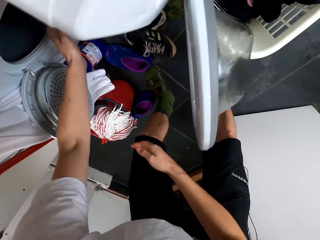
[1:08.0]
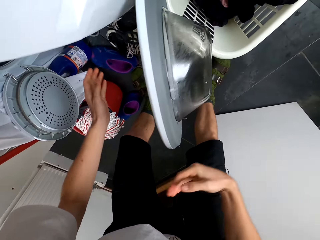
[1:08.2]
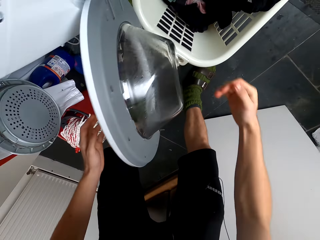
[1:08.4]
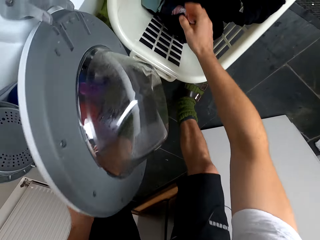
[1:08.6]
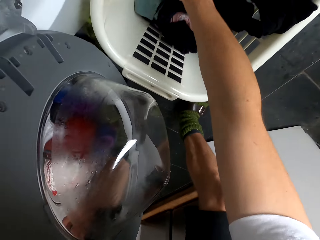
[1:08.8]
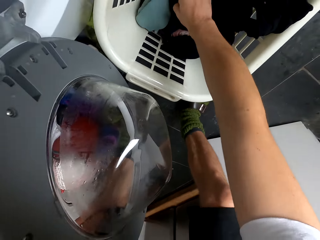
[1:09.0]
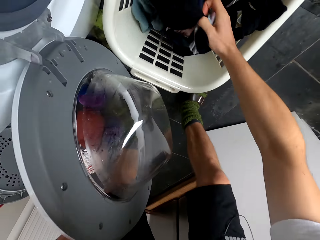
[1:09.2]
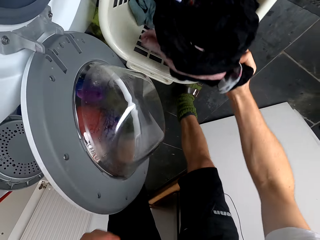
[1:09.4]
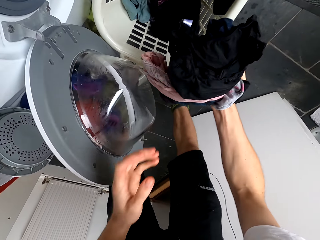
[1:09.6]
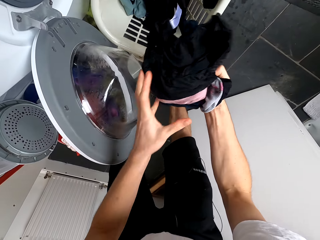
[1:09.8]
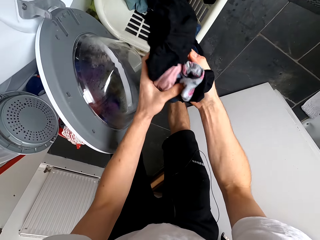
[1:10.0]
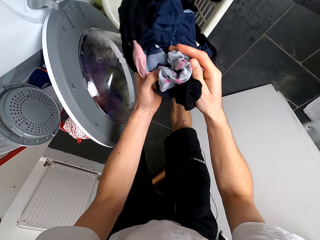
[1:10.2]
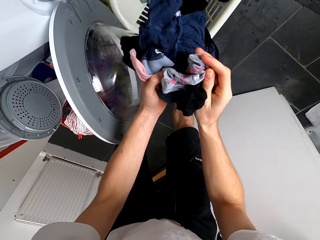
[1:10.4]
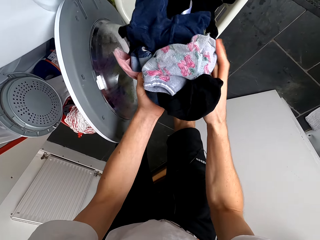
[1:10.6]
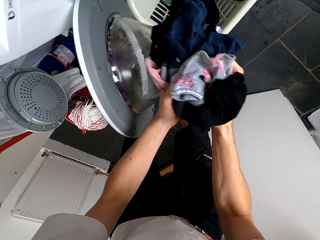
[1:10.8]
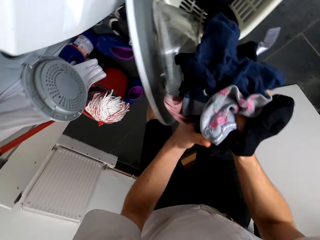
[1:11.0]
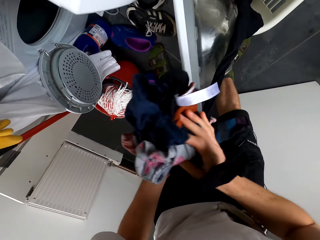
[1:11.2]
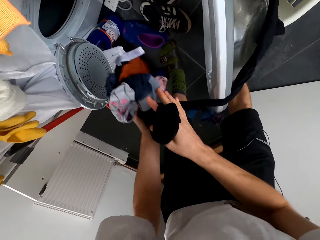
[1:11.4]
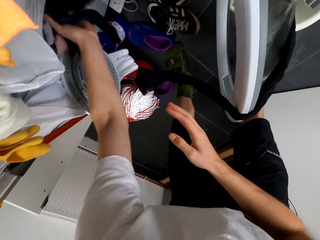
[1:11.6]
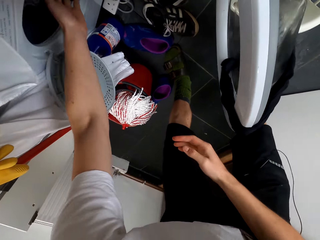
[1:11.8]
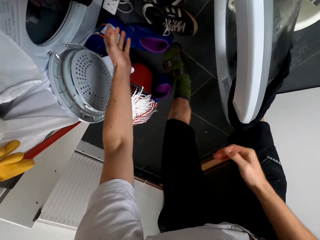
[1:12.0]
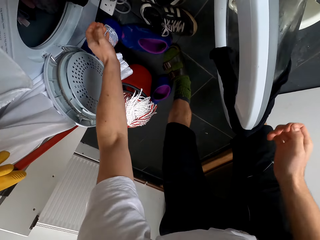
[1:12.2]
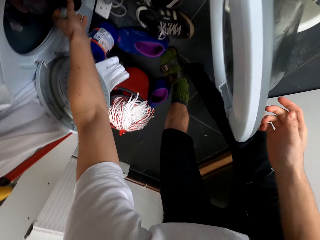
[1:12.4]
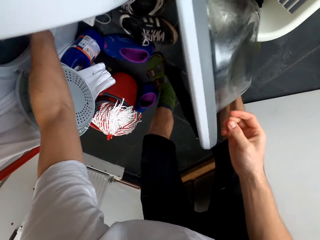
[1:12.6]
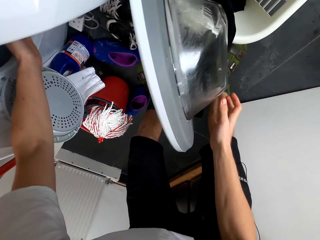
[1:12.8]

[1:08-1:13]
The camera wearer puts clothes inside the washing machine. They pick up clothes. They put the clothes inside the washing machine.

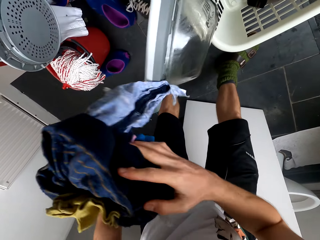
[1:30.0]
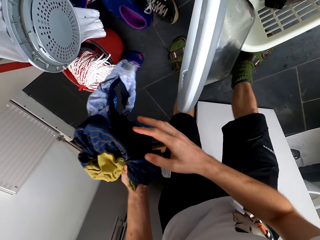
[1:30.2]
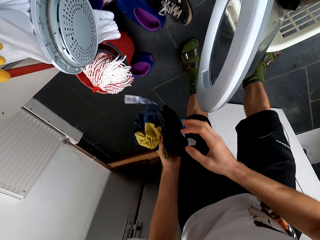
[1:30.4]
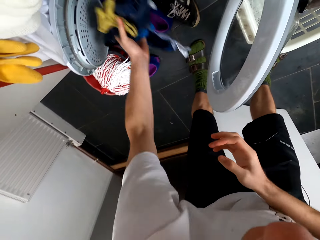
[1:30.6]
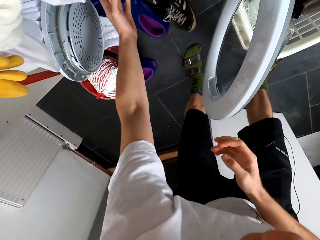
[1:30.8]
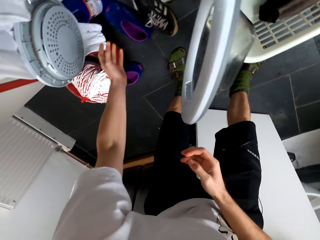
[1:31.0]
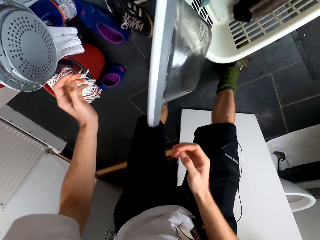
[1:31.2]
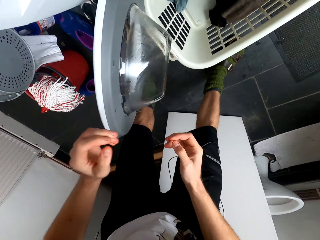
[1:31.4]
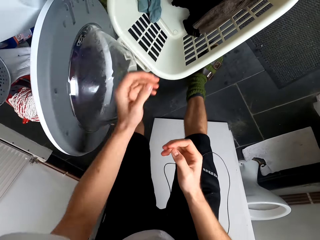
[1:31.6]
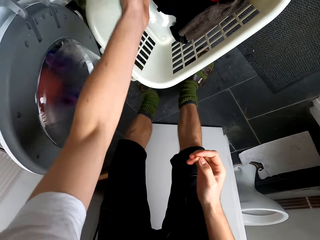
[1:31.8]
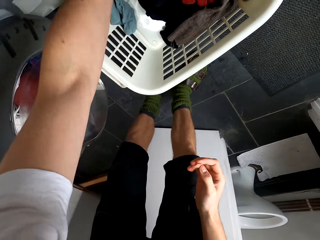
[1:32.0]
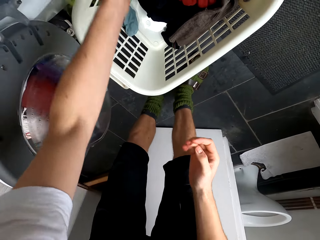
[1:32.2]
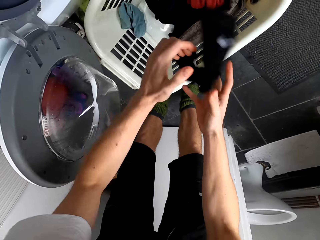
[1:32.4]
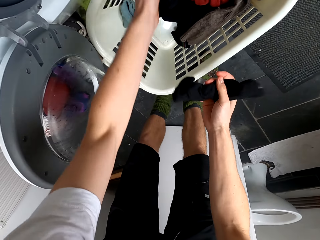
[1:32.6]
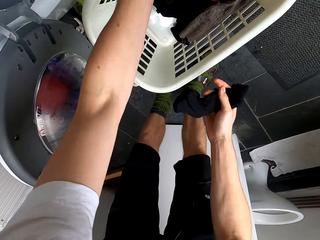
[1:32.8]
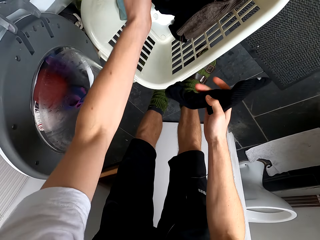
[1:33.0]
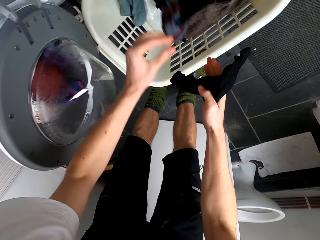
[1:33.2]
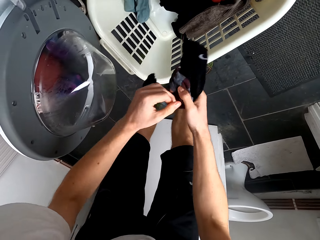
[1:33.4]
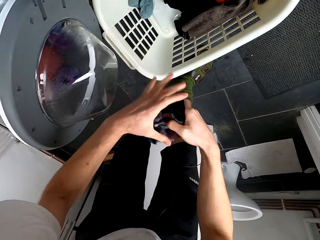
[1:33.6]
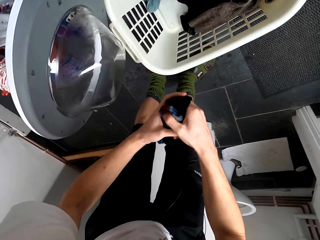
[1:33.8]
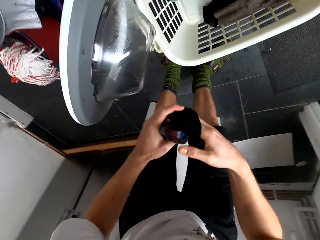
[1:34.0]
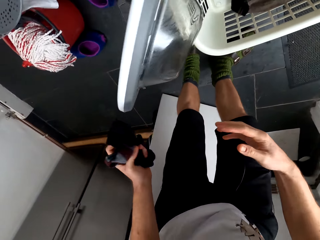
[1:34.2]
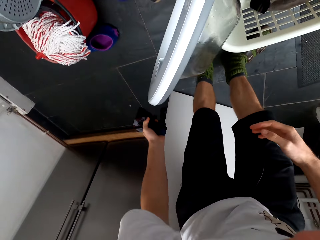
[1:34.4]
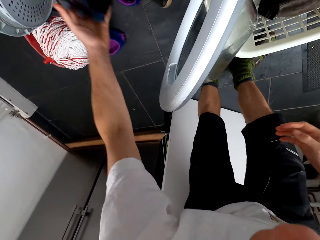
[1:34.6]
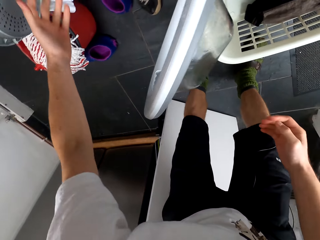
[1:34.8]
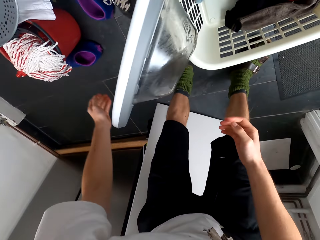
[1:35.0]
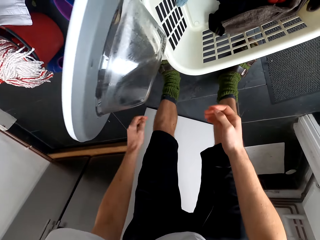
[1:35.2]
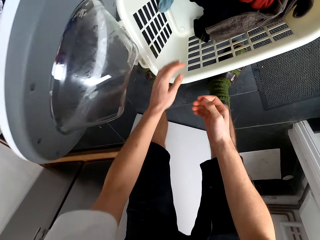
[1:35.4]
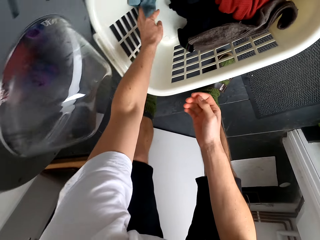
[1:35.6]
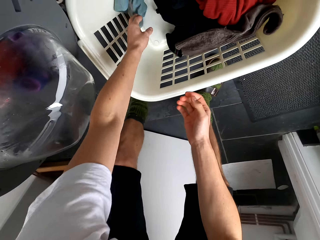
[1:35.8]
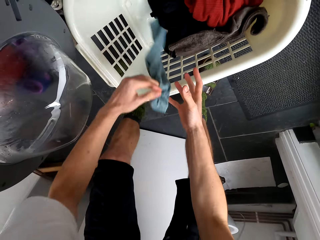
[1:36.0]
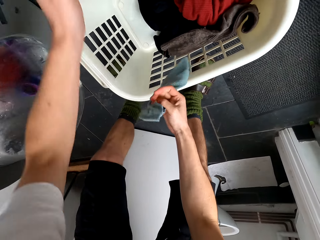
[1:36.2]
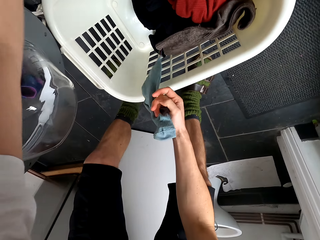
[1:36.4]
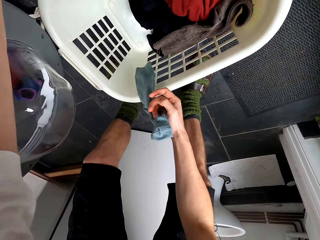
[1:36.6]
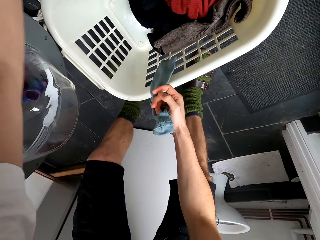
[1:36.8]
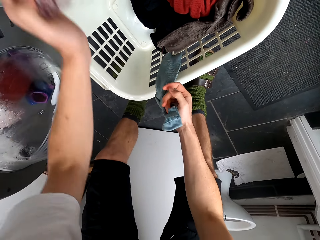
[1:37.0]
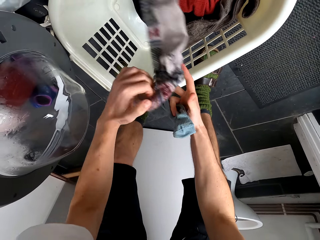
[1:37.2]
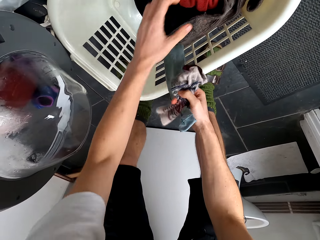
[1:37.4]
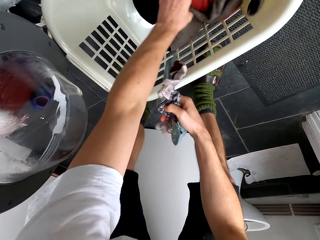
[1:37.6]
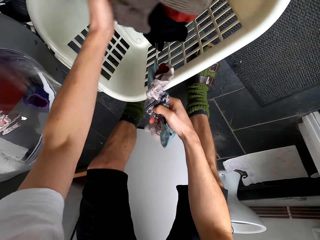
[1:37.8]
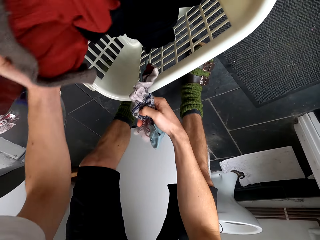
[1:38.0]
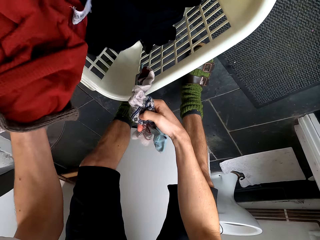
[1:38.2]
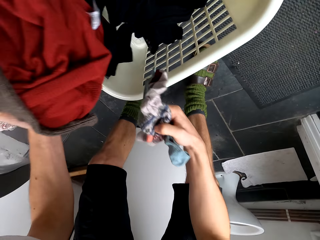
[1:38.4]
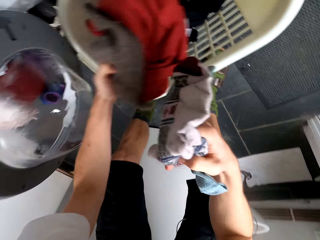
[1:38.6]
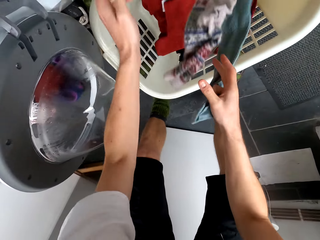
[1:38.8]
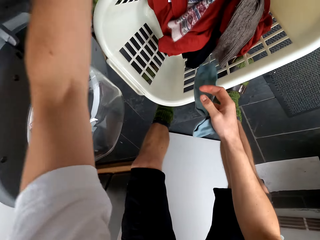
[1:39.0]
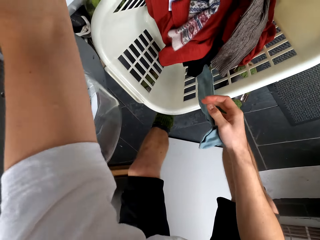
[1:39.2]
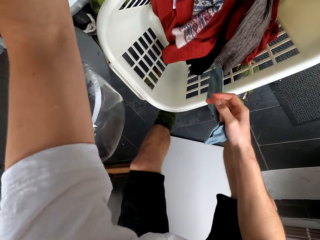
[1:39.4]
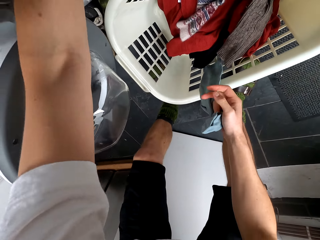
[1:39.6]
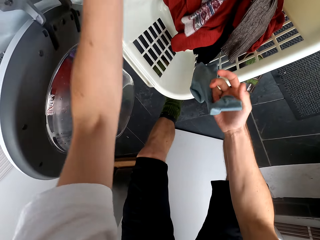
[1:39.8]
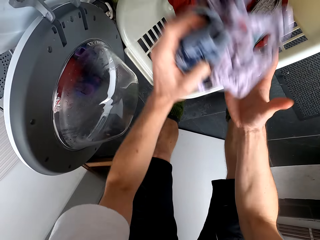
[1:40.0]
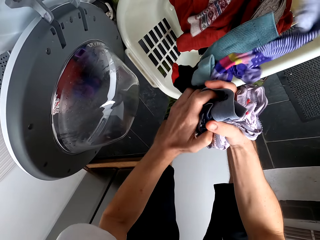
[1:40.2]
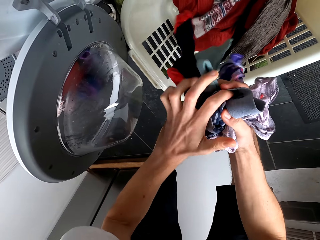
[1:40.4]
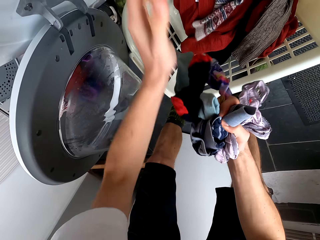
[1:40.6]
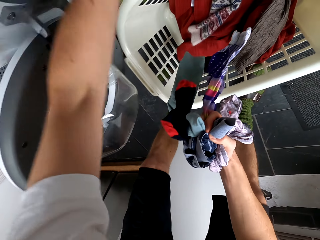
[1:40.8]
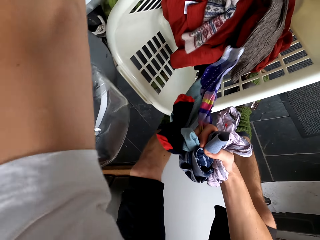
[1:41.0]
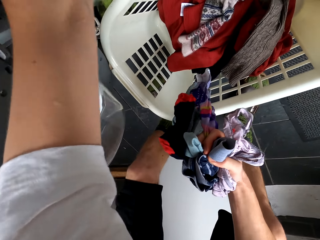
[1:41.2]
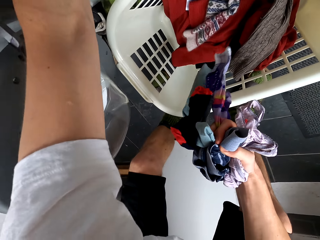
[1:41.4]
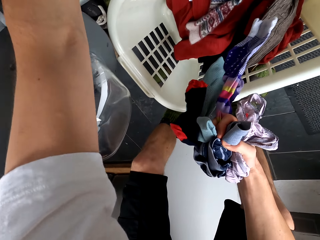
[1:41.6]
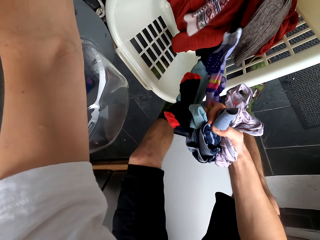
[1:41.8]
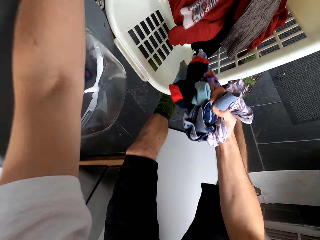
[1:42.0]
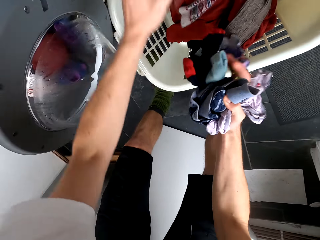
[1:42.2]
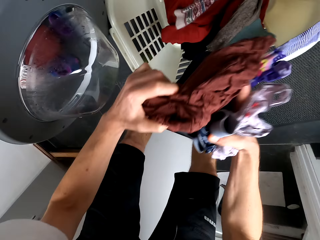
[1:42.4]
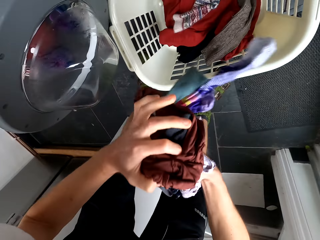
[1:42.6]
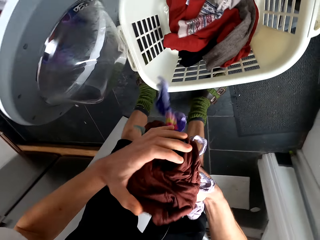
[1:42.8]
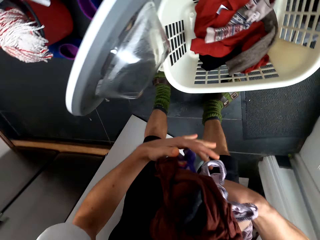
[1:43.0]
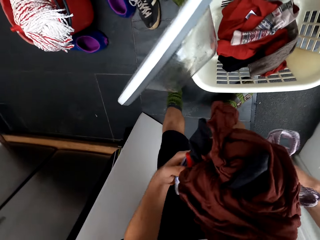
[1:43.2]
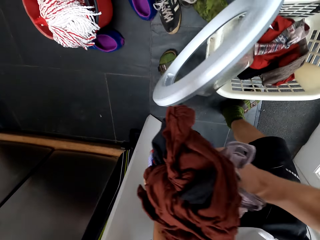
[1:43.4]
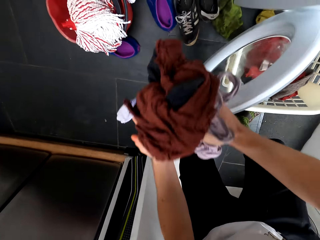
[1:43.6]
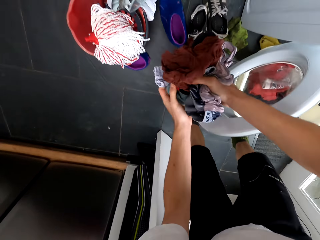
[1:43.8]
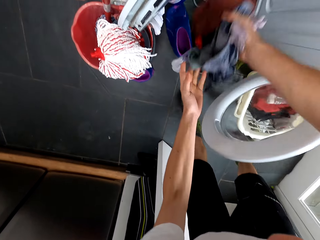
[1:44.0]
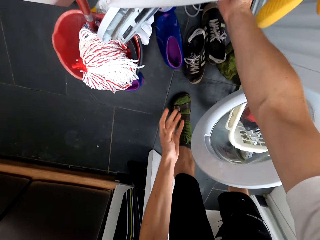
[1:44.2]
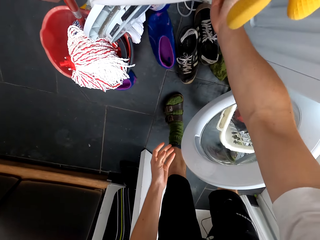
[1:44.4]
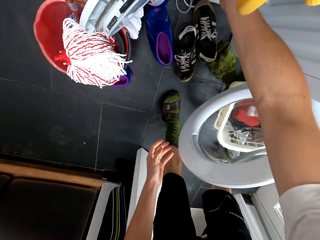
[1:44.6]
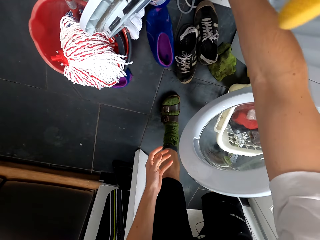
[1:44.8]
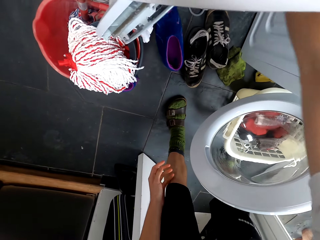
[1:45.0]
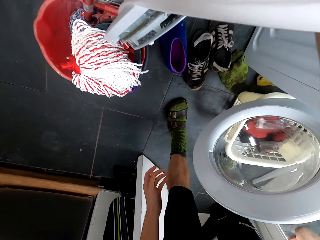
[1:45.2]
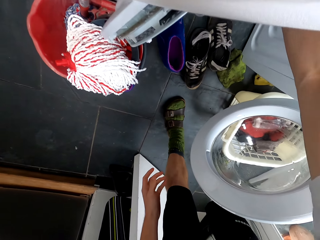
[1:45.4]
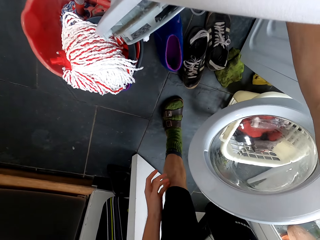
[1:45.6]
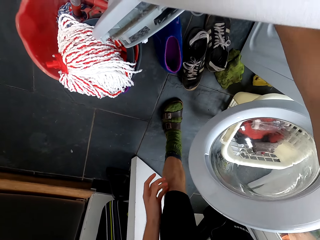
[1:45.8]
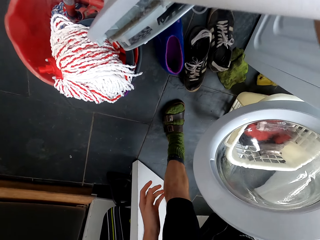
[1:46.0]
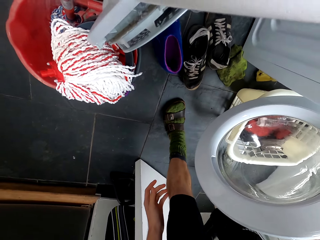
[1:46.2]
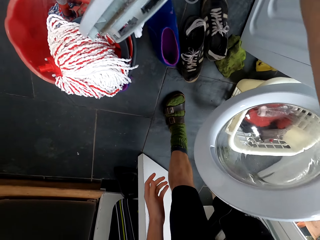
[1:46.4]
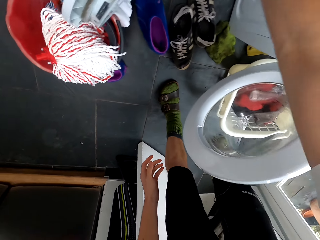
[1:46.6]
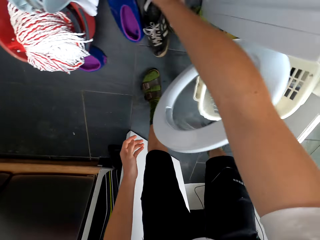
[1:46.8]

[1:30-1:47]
The camera wearer puts clothes inside the washing machine. They pick up socks. They pick up socks again. They throw the socks inside the washing machine. They pick up a sock. They pick up a sock again. They pick up clothes. They put the clothes in the laundry basket. They remove clothes from the washing machine. They pick up a sock. They pick up a cloth. They throw clothes inside the washing machine.
